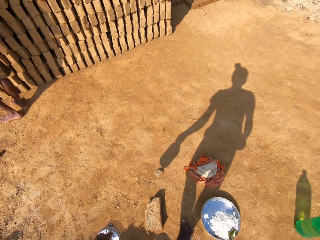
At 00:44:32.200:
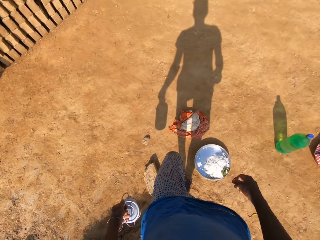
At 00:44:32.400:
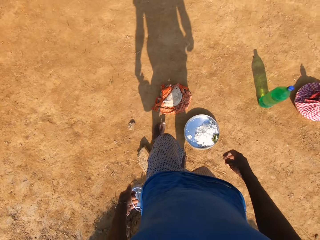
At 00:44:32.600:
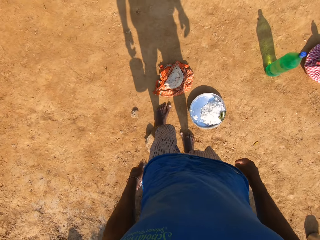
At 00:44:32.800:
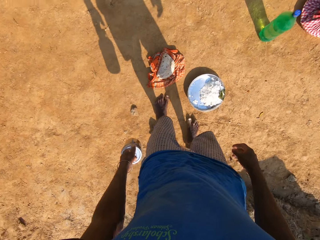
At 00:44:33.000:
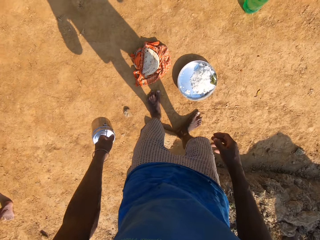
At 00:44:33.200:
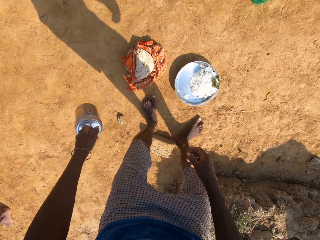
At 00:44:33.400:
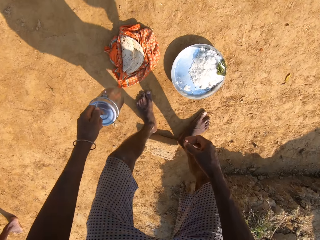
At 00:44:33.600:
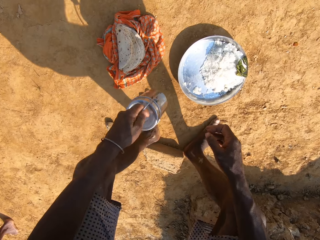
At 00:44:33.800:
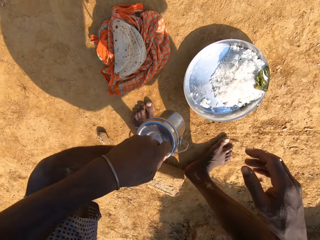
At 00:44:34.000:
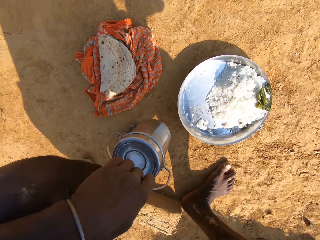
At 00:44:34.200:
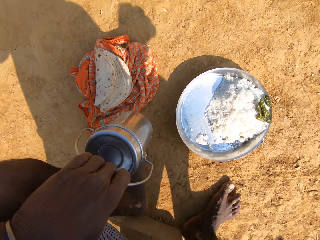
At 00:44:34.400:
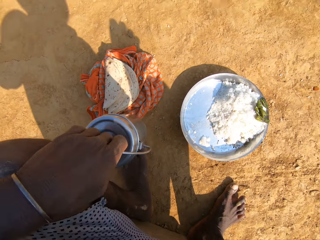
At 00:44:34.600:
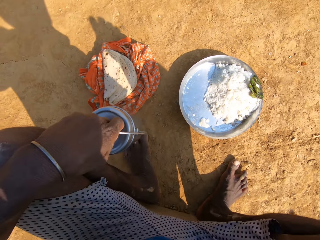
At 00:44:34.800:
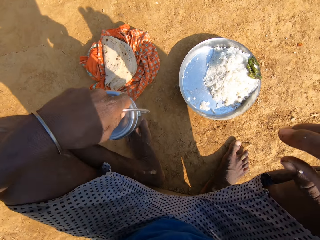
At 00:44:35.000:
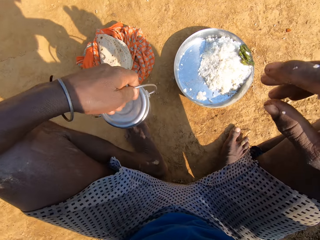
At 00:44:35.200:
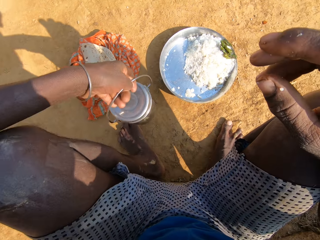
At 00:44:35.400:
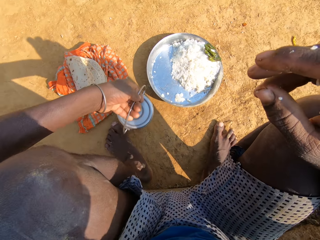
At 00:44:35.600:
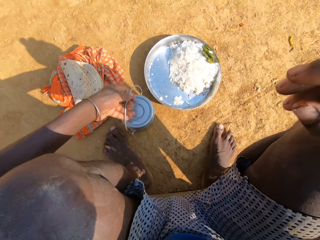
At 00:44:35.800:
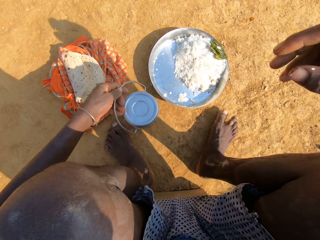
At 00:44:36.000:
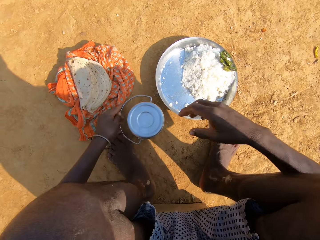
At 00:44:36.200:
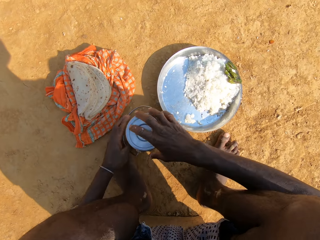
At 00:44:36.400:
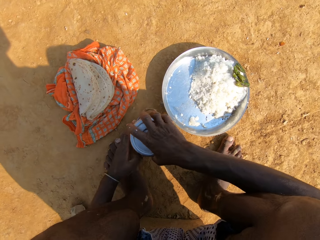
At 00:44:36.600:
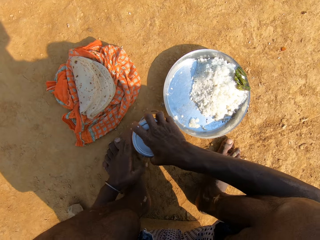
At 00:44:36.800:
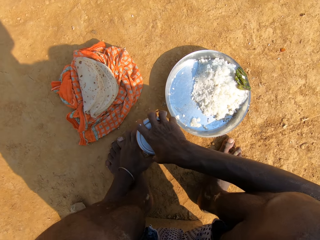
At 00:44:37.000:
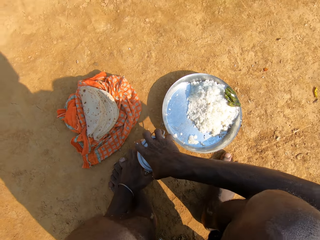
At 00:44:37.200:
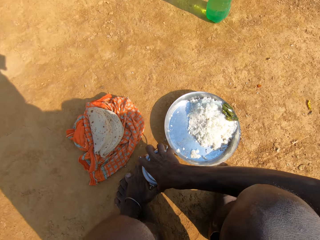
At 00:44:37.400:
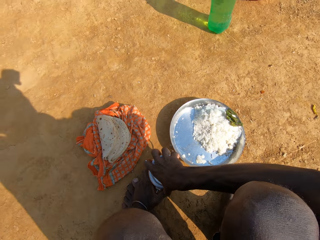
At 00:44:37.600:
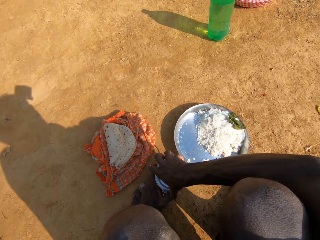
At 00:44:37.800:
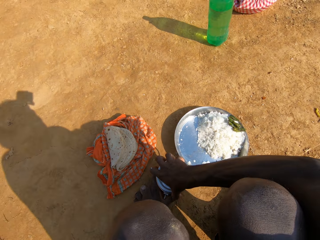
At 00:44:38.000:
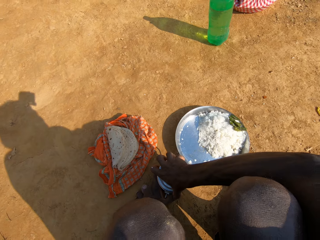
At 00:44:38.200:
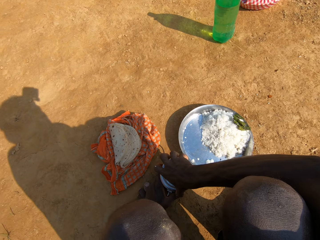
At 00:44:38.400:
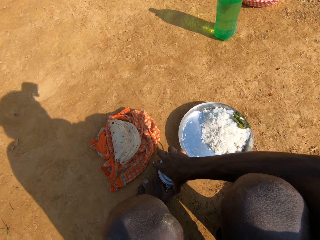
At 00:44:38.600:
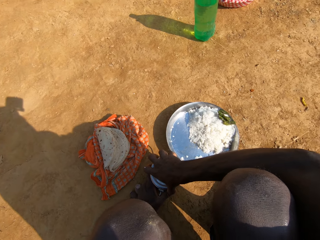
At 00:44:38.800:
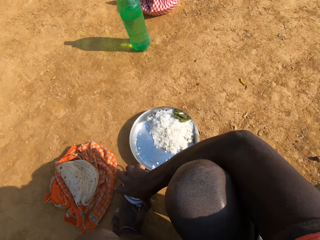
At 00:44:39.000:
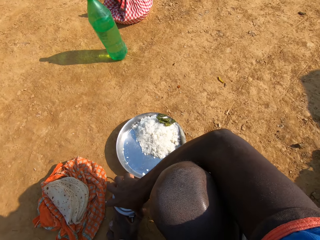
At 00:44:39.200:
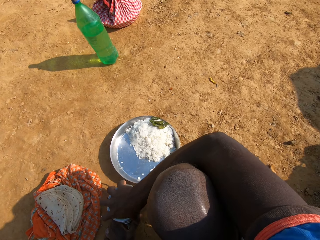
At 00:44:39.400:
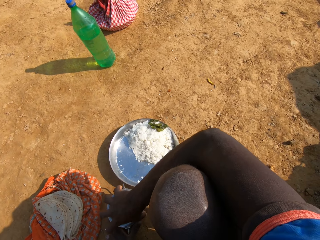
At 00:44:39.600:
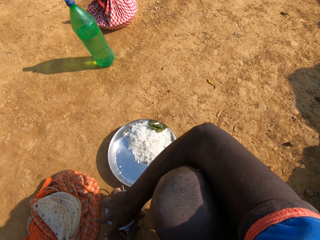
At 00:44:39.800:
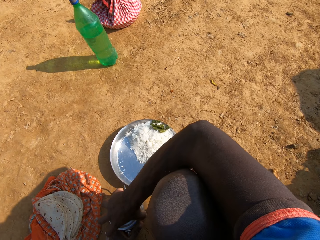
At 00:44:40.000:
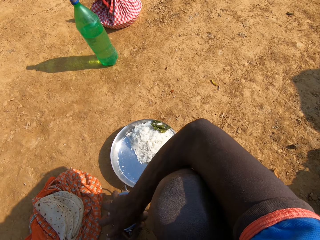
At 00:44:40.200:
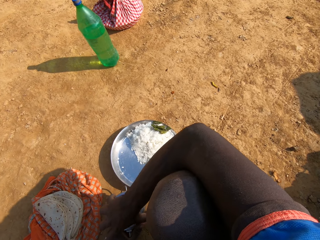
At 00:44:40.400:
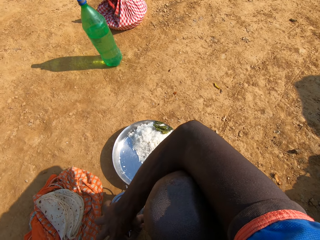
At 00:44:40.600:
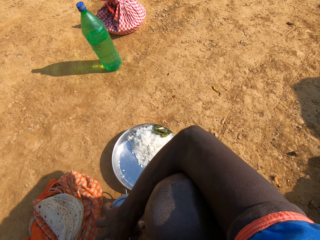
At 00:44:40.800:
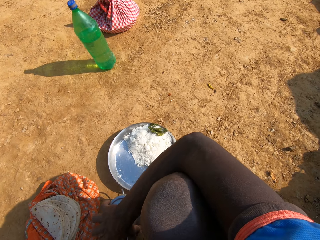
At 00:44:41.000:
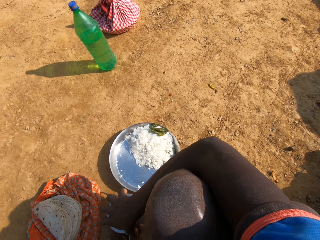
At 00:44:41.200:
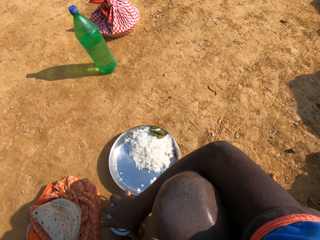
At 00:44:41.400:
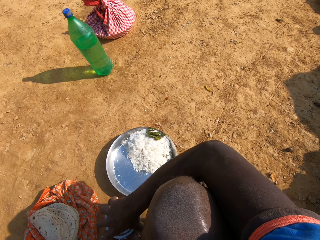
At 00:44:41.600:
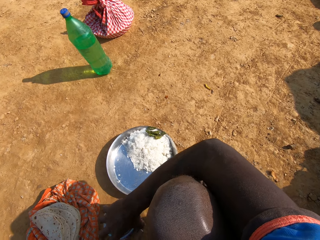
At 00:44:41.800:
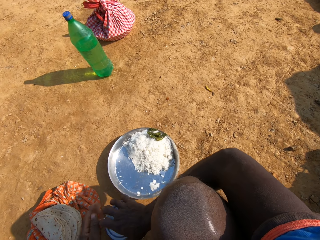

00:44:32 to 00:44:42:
The camera wearer sits on the brick. They talk. They put a container on the ground. They open the container.

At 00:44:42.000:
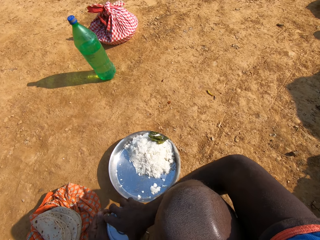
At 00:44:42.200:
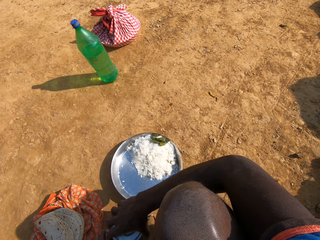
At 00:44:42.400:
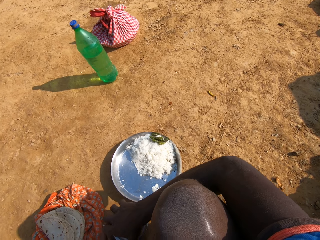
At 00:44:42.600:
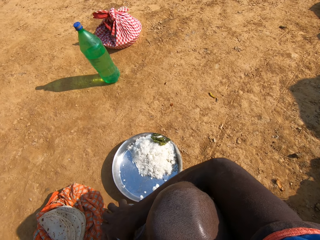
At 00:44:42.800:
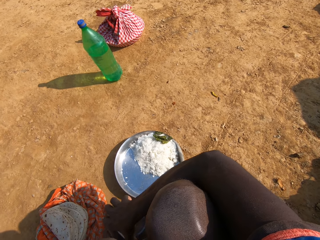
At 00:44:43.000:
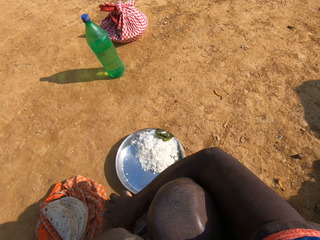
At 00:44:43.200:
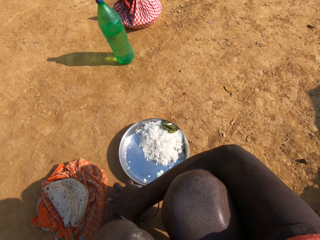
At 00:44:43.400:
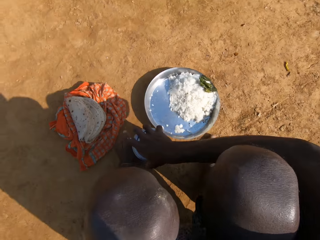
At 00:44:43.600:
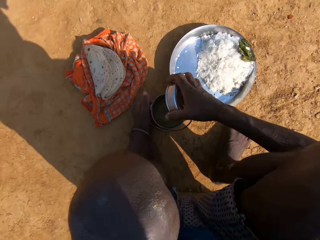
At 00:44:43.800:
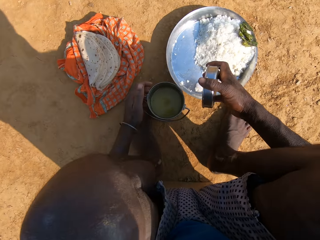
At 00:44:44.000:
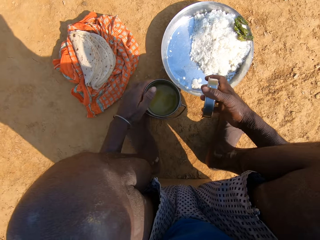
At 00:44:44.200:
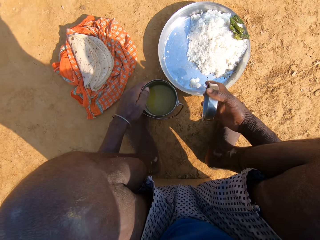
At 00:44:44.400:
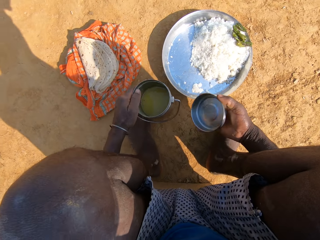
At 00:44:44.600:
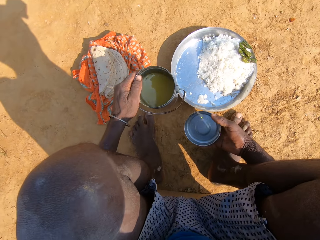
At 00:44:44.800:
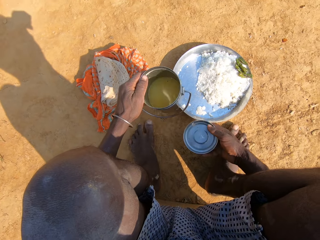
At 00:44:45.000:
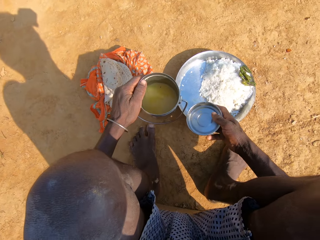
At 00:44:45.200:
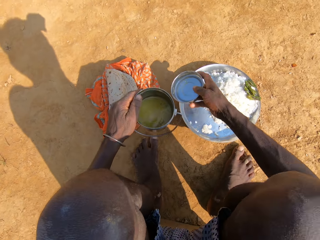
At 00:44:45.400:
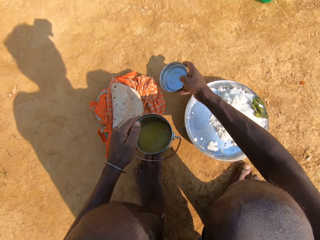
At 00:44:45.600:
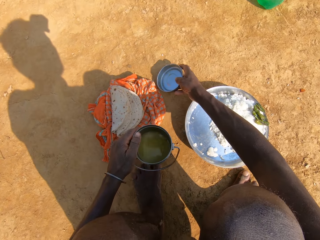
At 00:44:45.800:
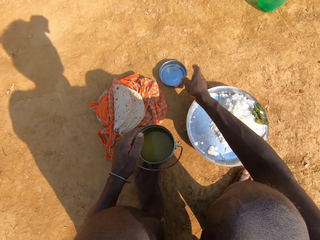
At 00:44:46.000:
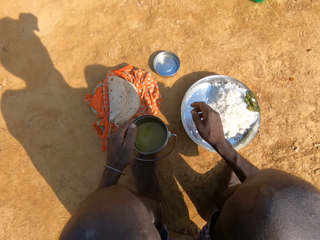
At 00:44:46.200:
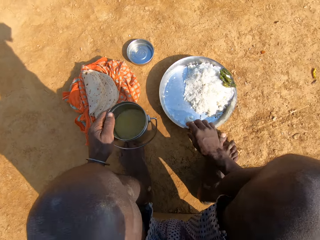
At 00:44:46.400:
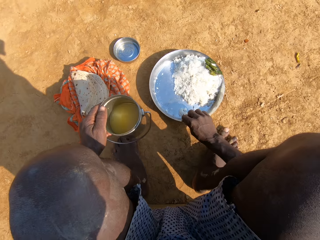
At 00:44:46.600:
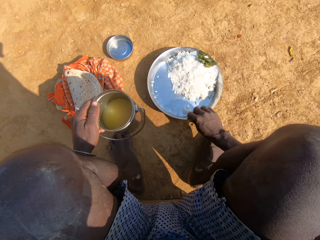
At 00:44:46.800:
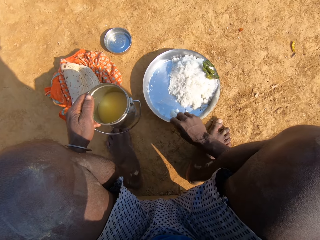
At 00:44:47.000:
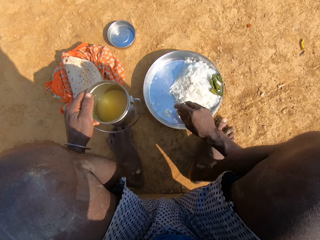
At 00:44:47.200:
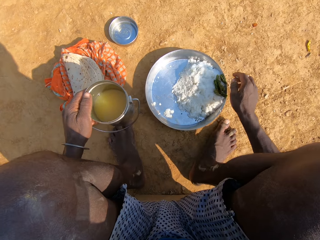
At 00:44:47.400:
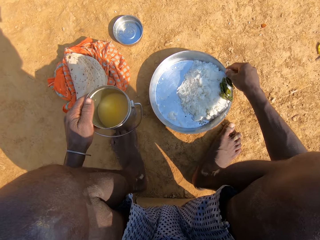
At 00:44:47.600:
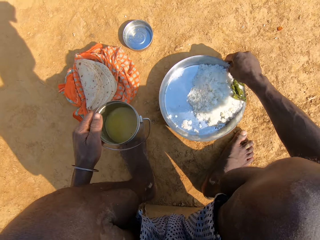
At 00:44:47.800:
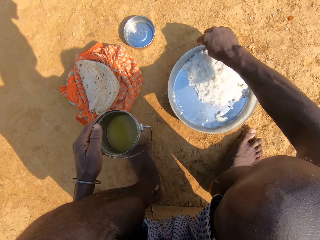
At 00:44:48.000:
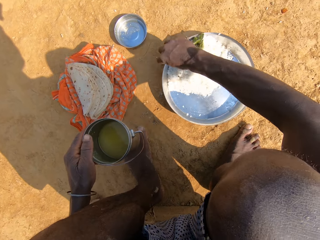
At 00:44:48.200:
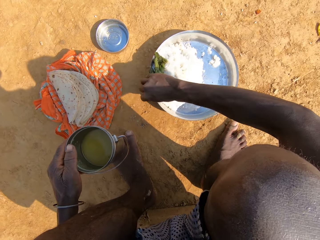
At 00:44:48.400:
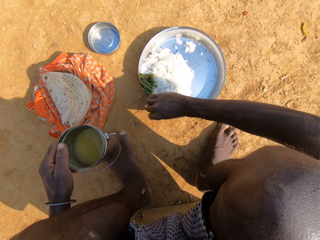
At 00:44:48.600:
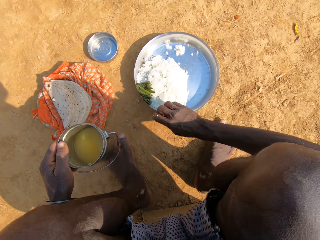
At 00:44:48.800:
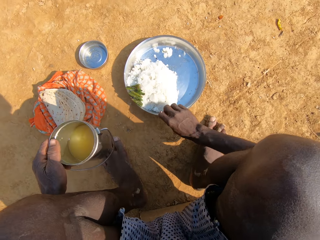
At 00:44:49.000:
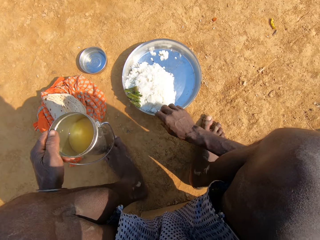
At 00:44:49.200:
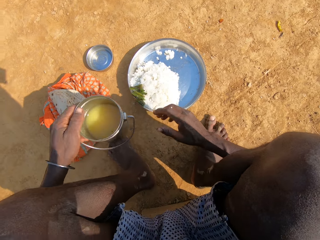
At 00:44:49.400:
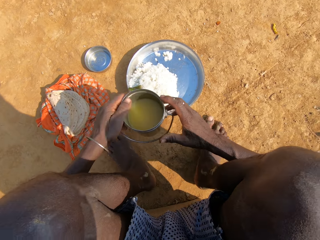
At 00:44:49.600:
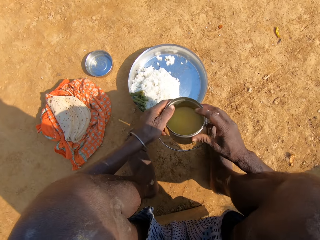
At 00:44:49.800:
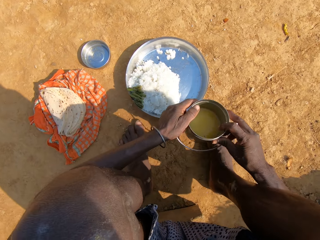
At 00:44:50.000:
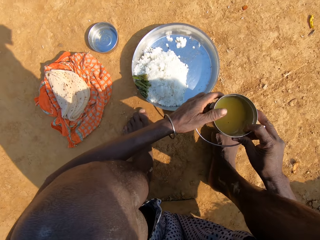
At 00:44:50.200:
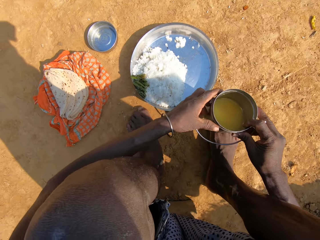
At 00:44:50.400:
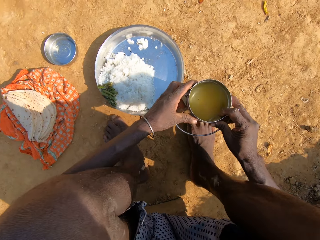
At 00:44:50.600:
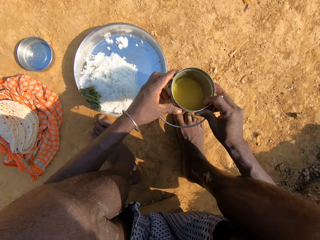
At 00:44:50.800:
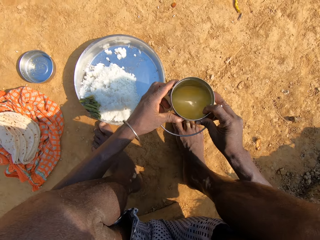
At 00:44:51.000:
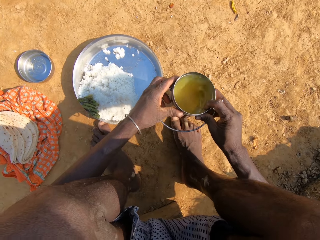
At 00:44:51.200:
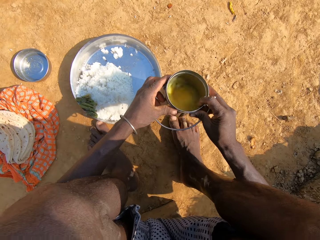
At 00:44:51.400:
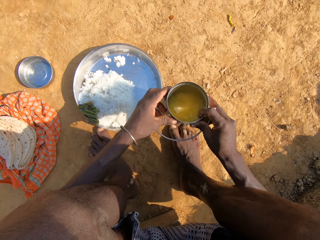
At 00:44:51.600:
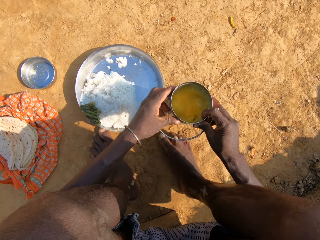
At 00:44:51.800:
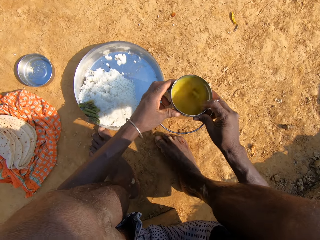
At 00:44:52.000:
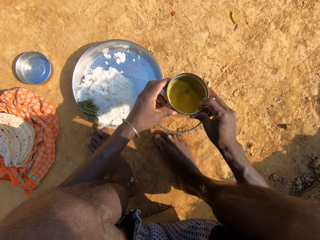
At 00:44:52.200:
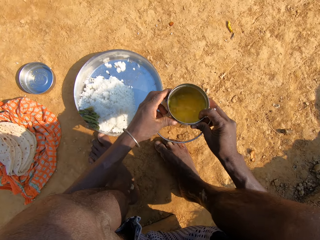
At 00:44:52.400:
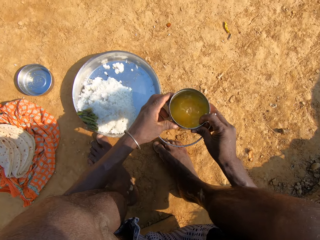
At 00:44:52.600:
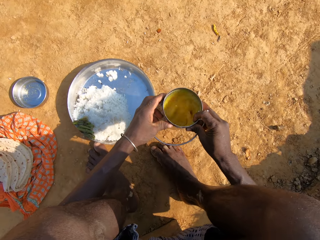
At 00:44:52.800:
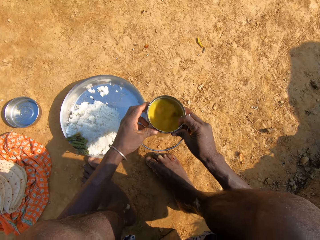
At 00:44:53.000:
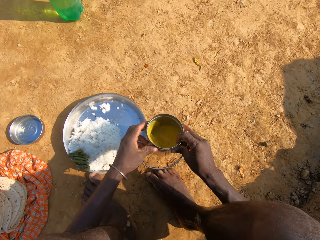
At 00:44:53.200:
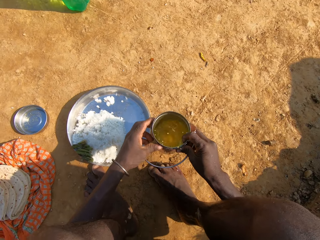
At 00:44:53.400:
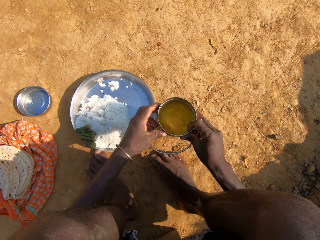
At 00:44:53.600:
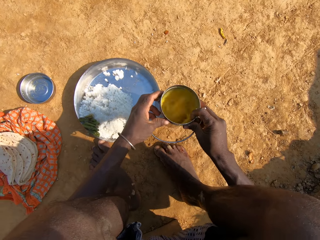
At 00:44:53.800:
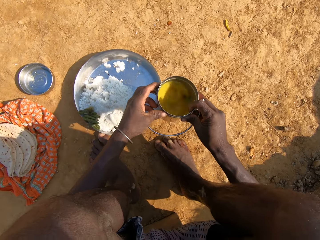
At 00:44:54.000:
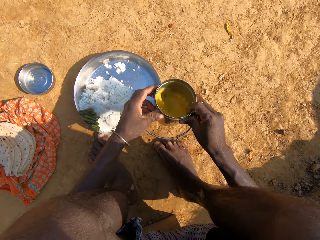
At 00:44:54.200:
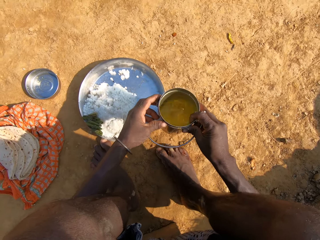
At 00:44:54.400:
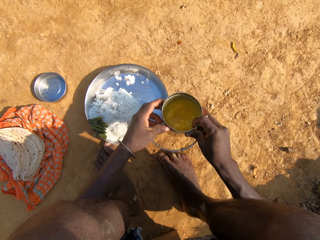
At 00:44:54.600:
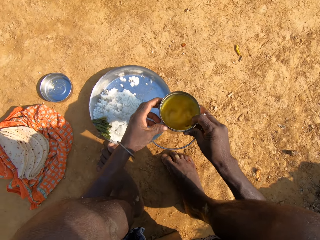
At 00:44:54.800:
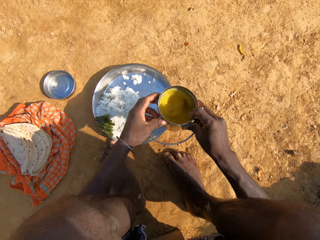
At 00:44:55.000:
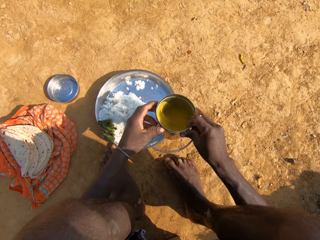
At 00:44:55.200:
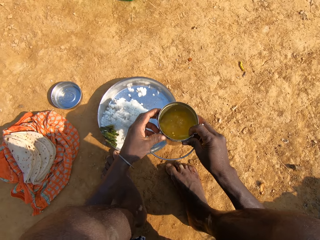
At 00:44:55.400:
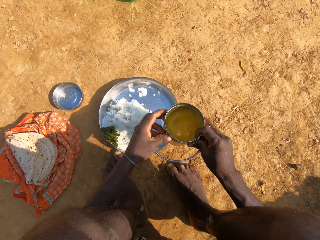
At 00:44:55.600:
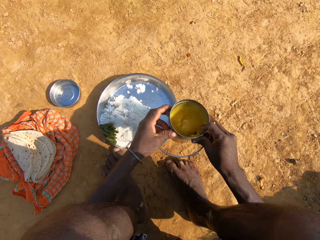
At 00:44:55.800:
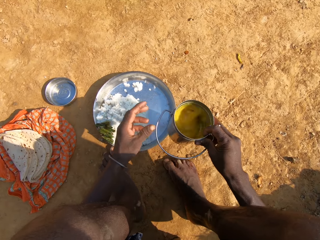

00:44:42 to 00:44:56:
The camera wearer opens the dish or container. They pick the container on the ground. They put the dish lid on the ground. They align a plate of rice on the ground. They pull the plate. They turn the plate. They hold the dish. They shake the vegetable curry in the container.
